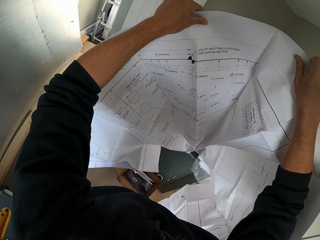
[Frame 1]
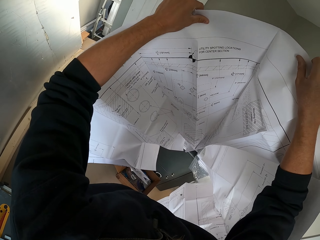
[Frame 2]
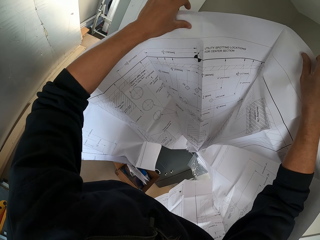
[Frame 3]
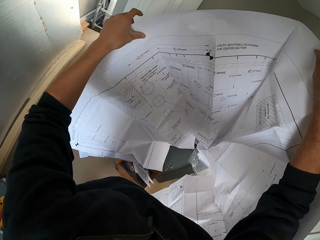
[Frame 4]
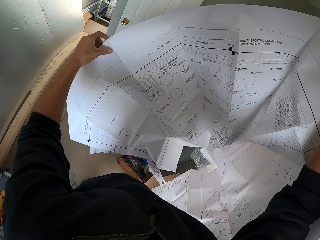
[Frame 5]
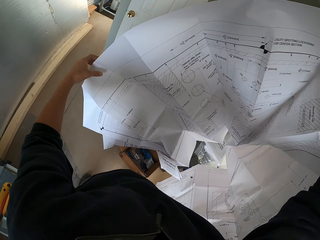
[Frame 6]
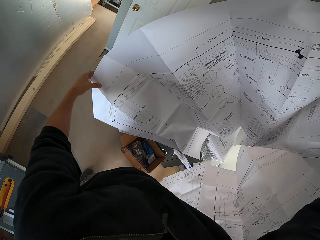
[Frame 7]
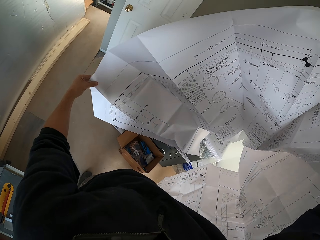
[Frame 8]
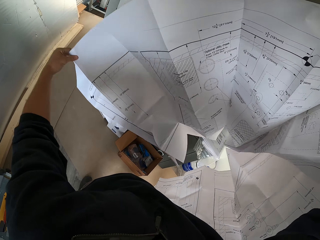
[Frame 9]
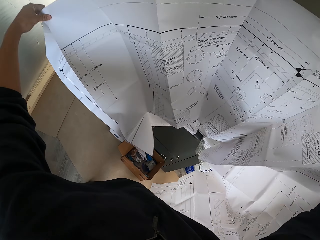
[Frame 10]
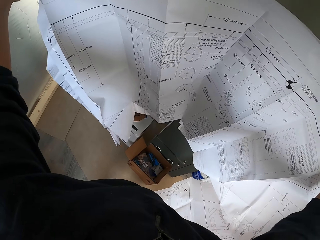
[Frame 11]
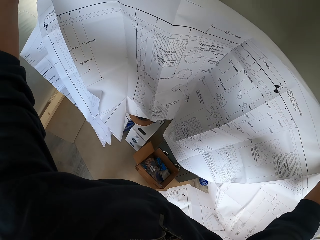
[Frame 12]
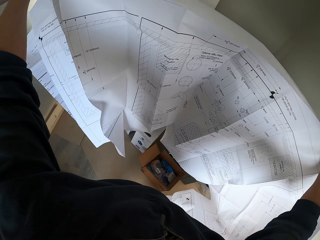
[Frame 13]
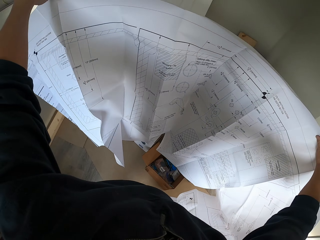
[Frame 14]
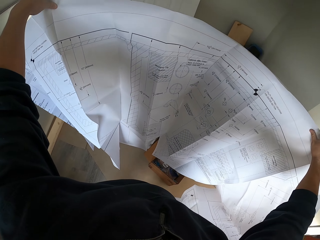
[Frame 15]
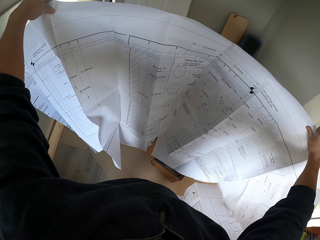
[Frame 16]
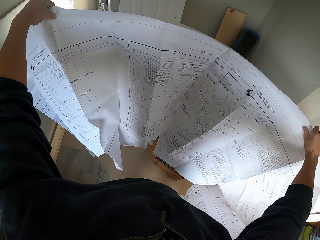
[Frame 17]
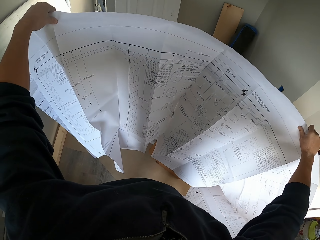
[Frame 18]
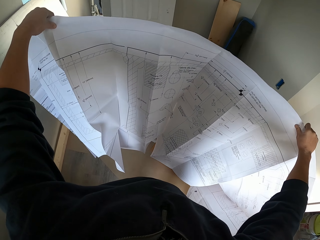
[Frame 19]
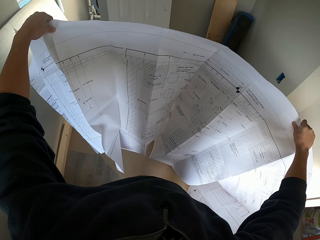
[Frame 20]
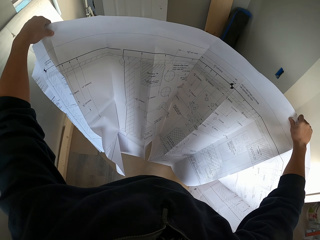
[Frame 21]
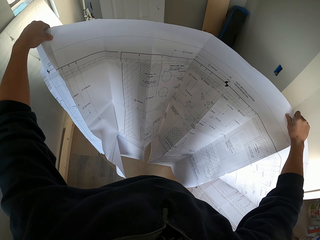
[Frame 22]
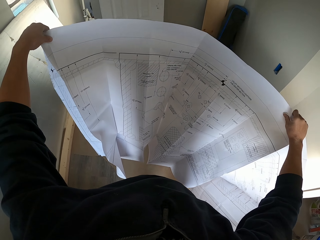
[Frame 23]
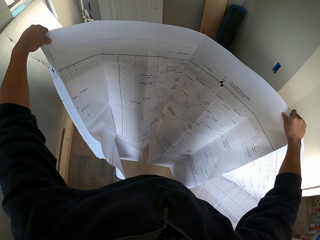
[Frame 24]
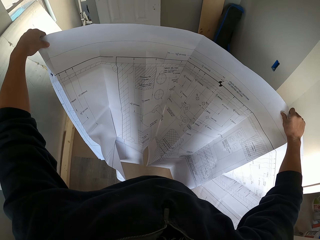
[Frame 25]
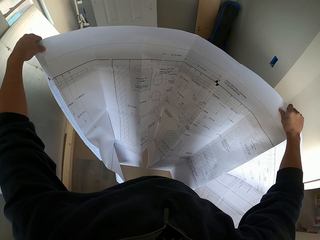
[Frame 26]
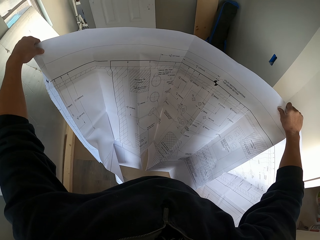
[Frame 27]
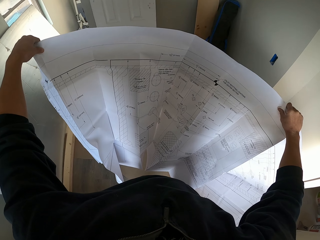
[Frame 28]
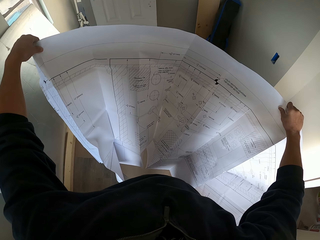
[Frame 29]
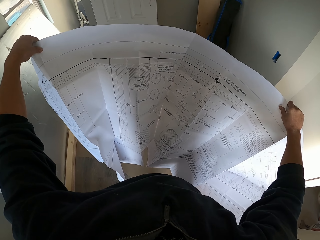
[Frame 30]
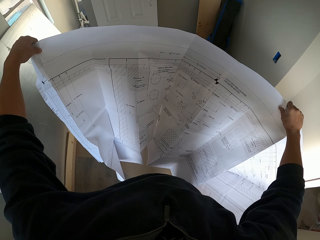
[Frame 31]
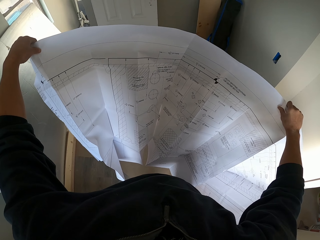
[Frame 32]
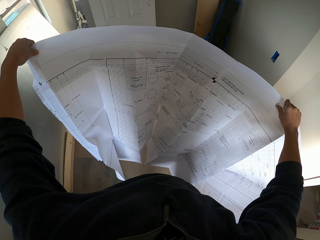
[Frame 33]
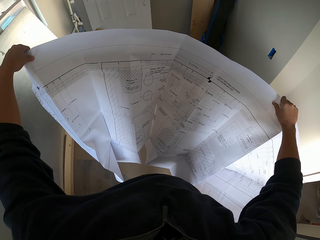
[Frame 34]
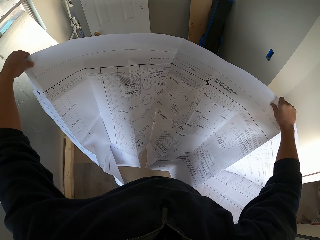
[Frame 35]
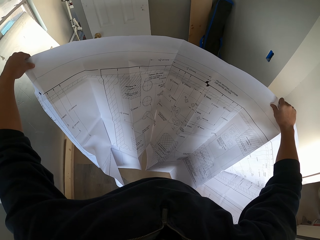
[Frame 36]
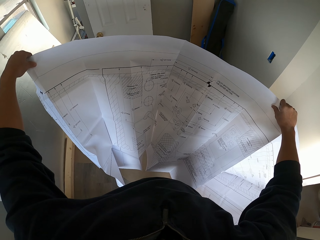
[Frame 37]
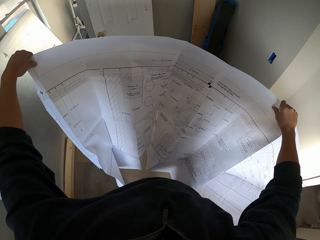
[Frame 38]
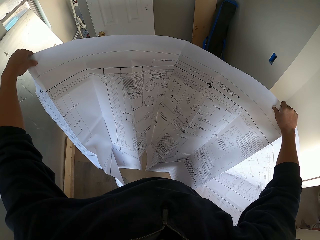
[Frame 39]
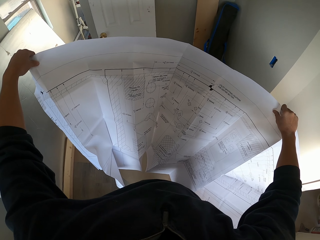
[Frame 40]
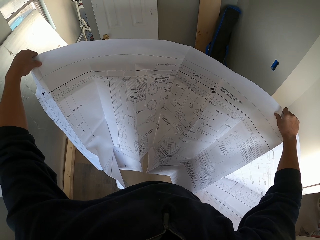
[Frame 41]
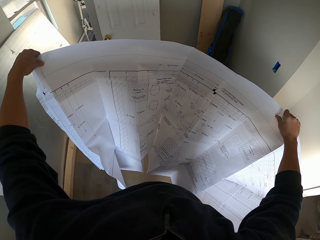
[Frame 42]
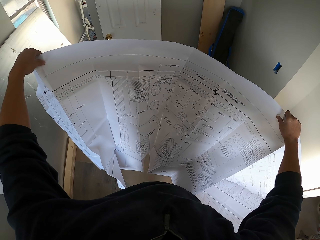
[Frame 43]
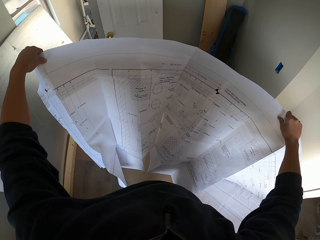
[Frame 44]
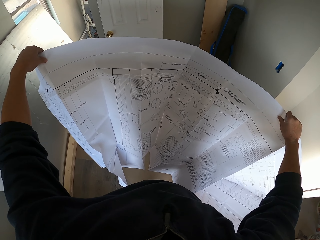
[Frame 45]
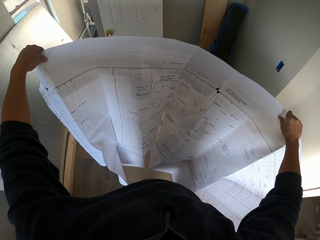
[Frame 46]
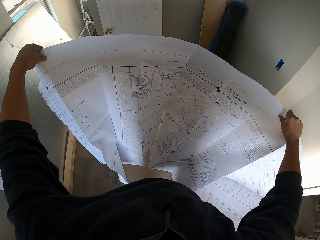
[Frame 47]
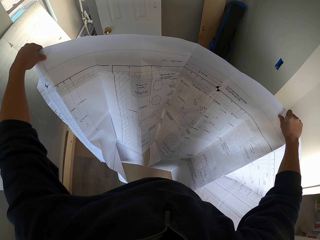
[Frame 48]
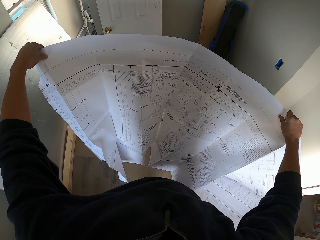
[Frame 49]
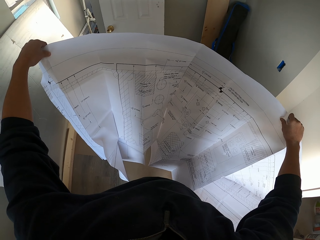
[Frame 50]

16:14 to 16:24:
The camera wearer moves his left hand on the manual's surface. He lifts up a part of the manual. He stares at the manual.

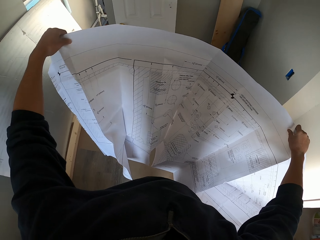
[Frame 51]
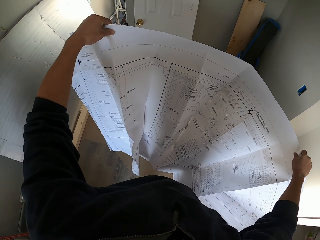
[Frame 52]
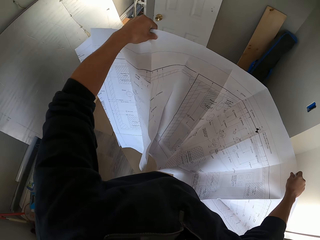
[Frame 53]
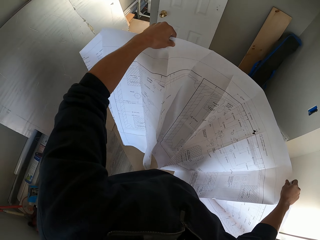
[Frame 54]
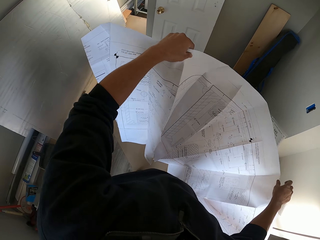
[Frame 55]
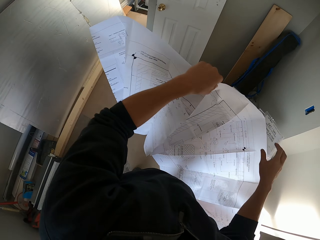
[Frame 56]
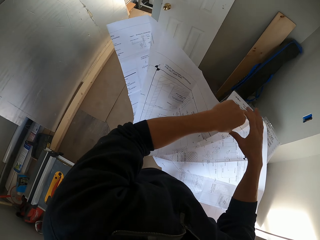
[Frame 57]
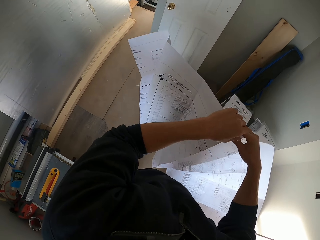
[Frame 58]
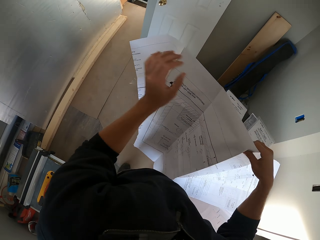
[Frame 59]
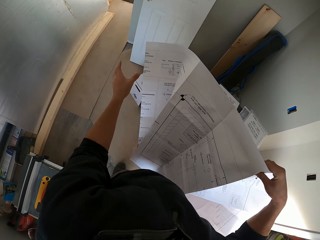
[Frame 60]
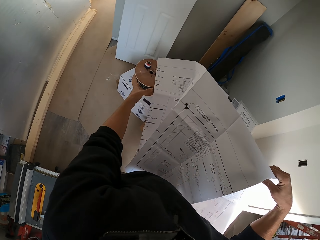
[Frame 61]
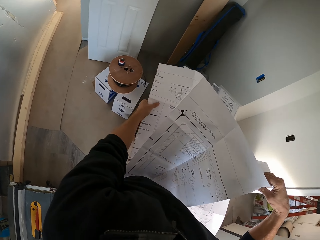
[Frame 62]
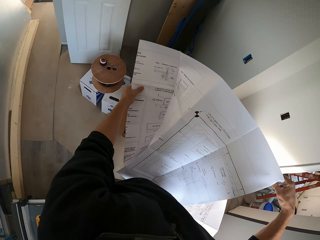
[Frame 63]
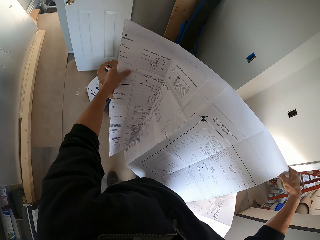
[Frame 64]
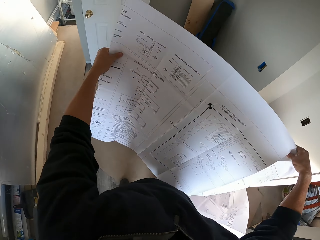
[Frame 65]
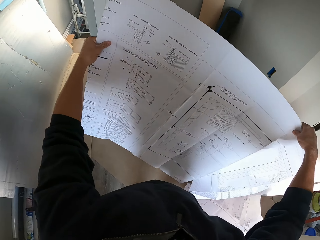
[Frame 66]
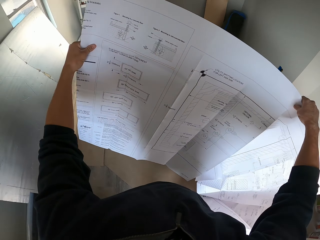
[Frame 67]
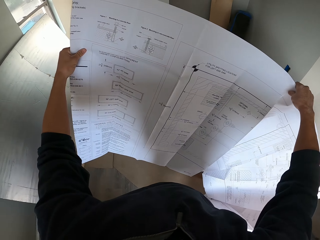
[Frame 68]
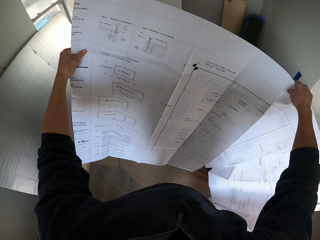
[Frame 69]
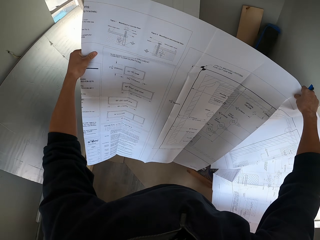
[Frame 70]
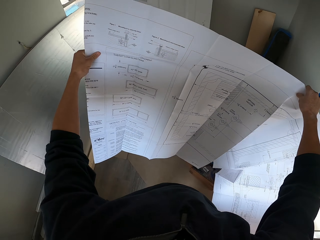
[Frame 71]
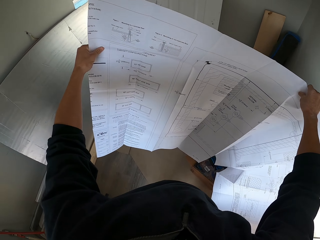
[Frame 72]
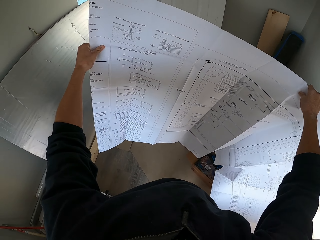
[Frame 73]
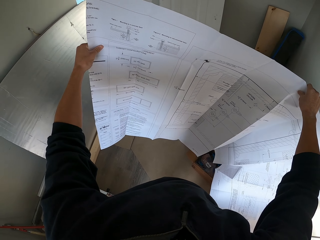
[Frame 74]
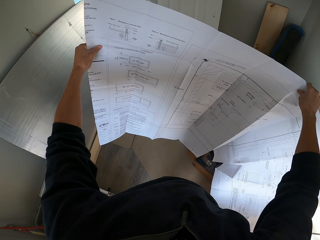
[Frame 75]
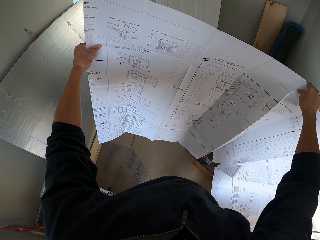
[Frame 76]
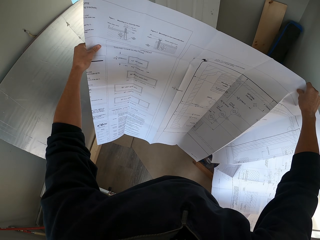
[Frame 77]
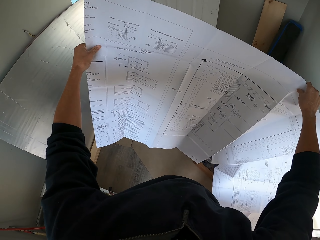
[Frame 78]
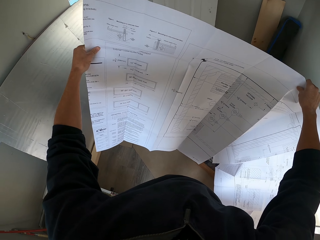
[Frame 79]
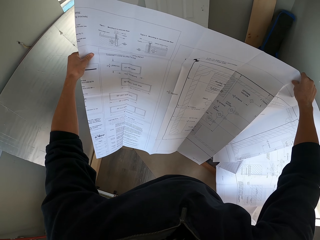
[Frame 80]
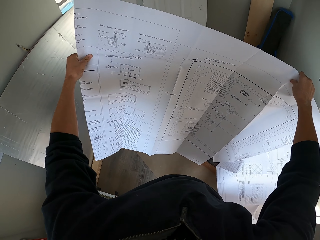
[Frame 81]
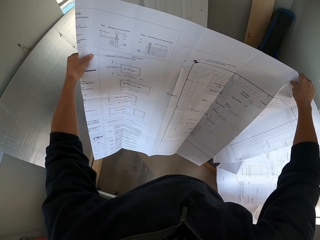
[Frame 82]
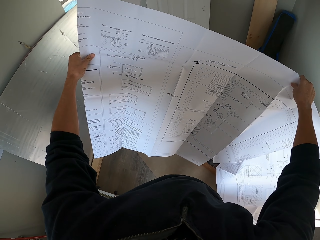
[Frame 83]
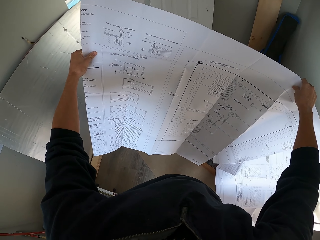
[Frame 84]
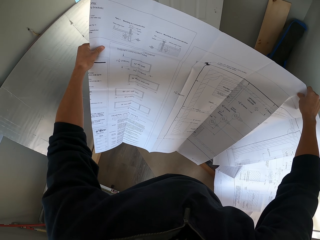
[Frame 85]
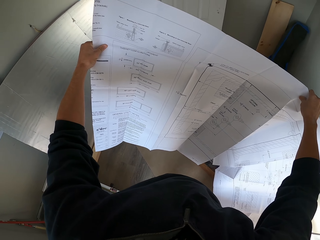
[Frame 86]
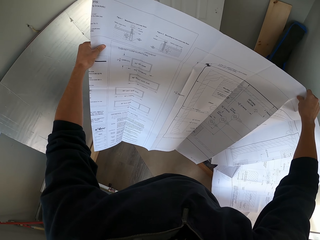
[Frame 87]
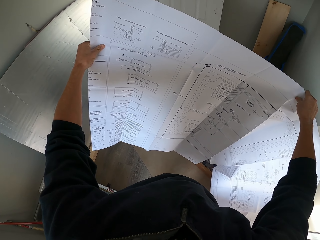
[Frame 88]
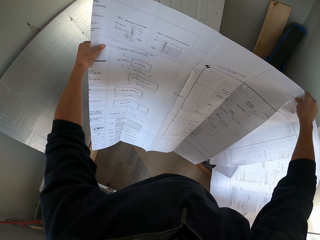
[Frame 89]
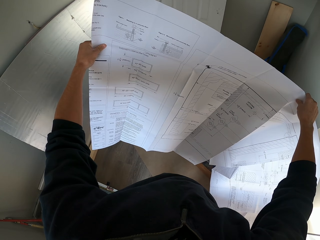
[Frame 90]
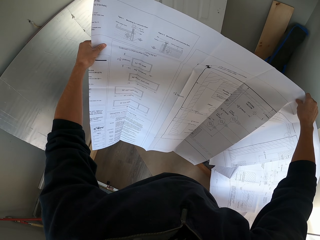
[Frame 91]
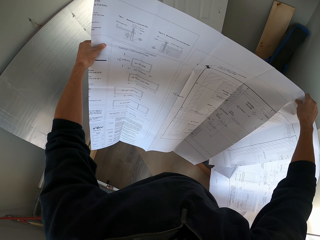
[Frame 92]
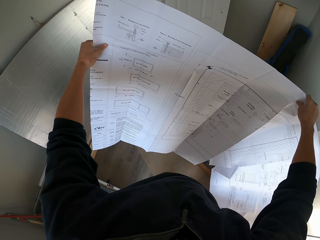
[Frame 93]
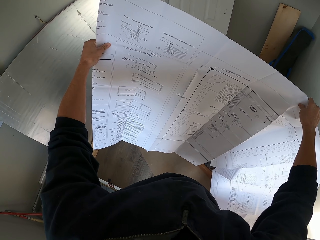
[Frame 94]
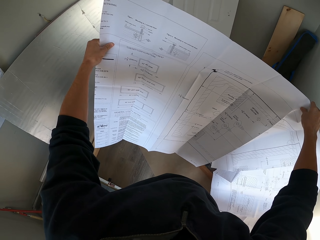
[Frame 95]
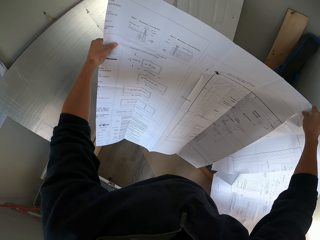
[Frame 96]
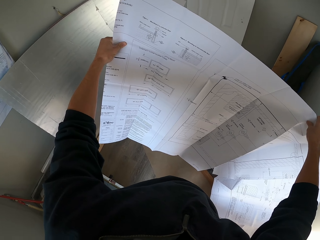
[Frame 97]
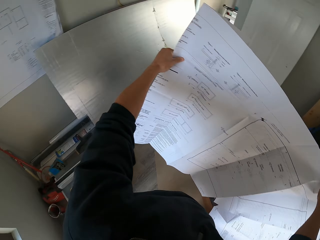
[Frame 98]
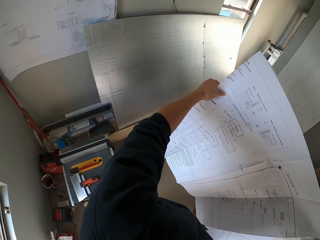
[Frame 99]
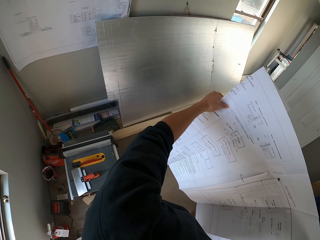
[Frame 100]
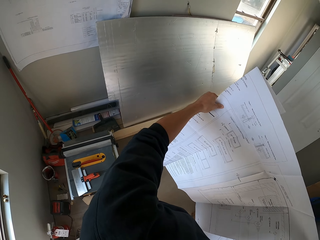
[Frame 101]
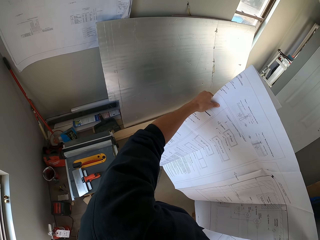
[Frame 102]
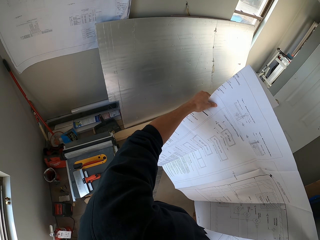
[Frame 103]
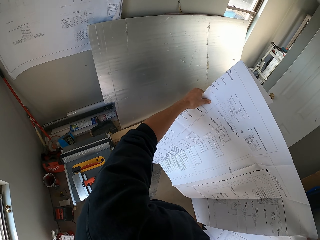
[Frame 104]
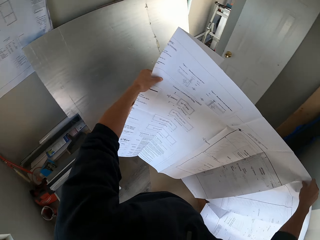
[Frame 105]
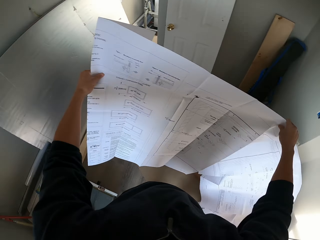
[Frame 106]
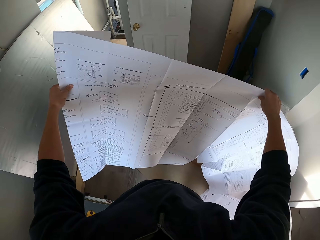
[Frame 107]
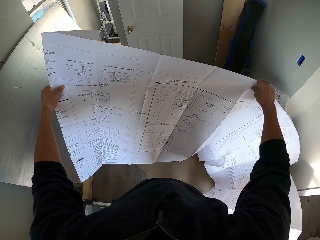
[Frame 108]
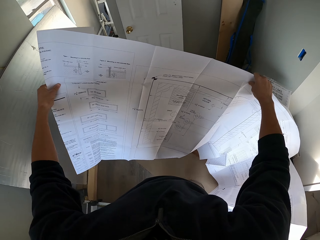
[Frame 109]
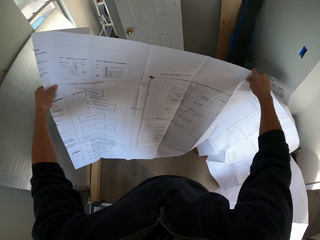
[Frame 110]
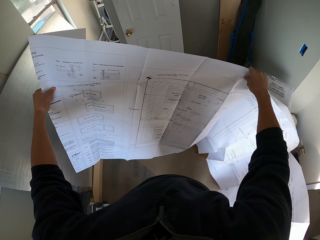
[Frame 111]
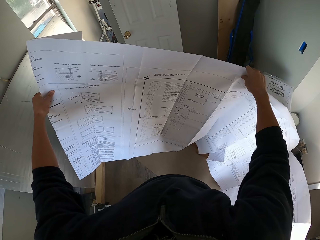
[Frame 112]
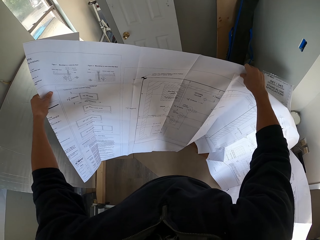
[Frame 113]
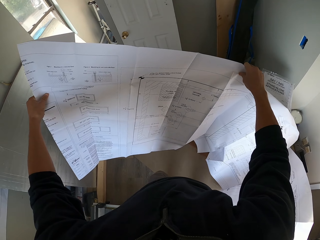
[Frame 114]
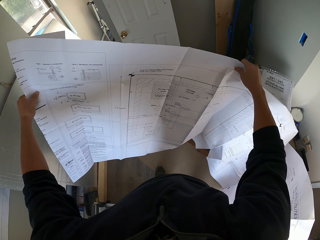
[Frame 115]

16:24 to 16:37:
The camera wearer moves his right hand on the manual's surface. He places the manual in his right hand. He holds the manual with both his hands. He stares at the manual. He looks at another manual. He stares at the manual.
